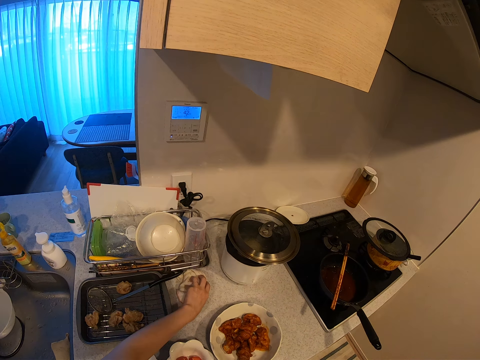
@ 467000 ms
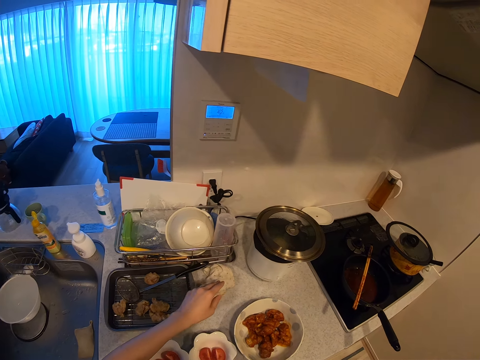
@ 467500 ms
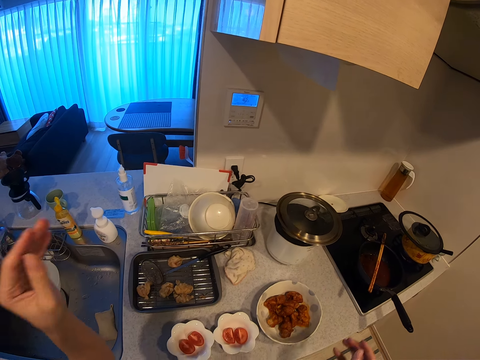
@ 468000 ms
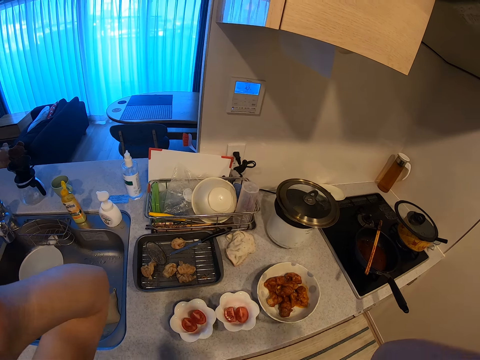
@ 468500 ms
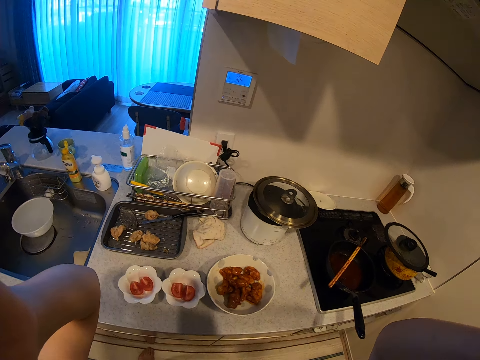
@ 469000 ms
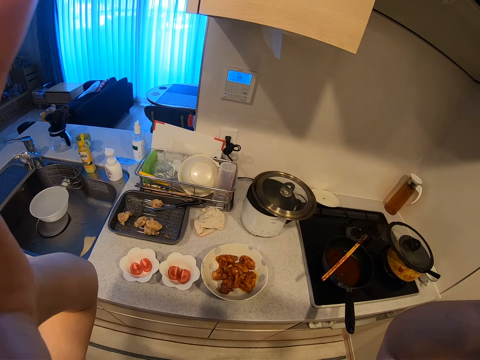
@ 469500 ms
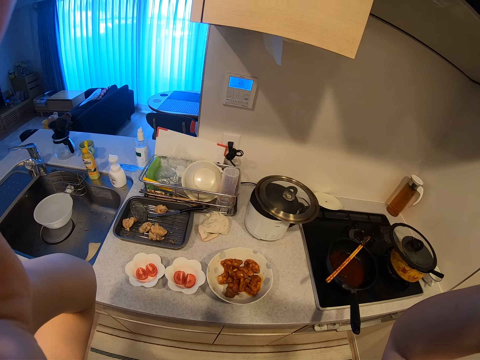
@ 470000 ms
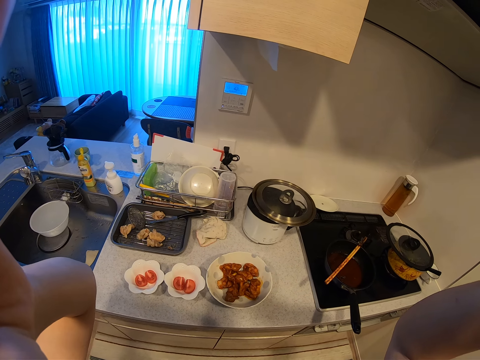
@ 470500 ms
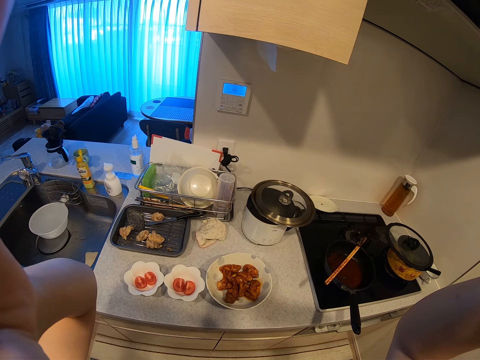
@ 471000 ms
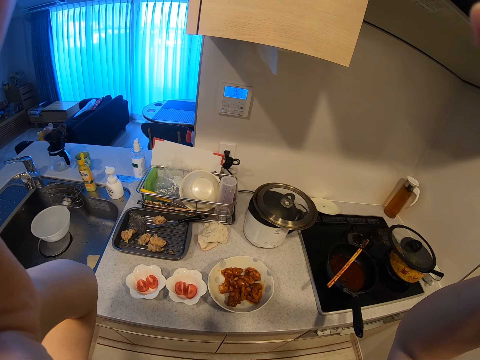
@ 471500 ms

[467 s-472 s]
The camera wearer adjusts the position of the kitchen towel beside the deep fryer. They wipe the sink. They lift up the hands.
